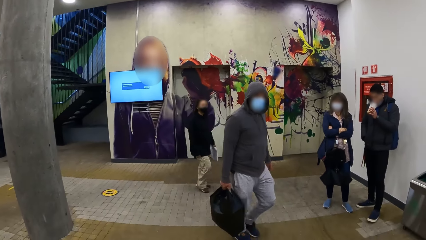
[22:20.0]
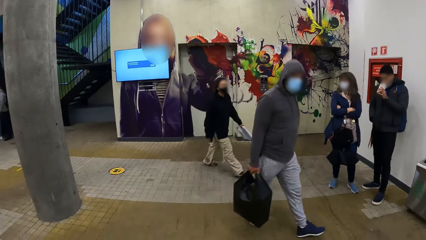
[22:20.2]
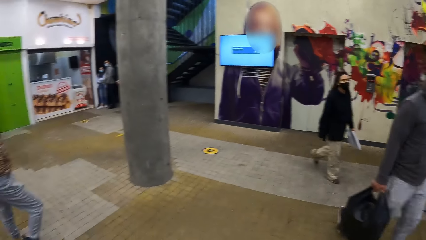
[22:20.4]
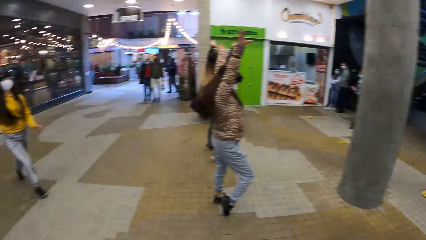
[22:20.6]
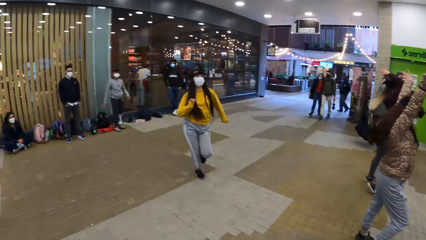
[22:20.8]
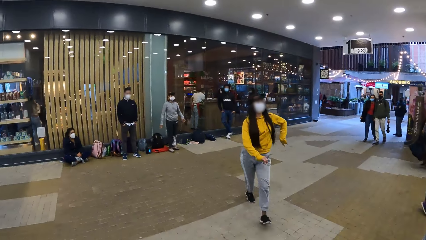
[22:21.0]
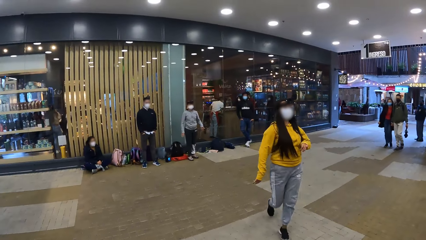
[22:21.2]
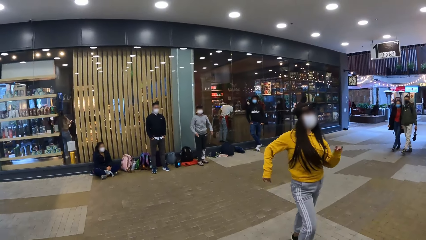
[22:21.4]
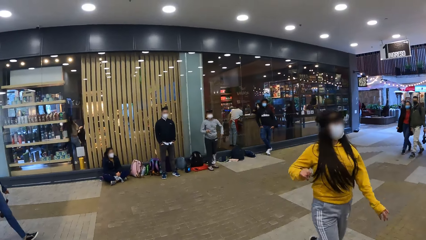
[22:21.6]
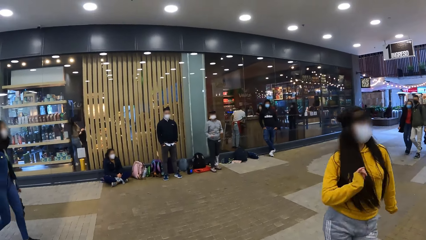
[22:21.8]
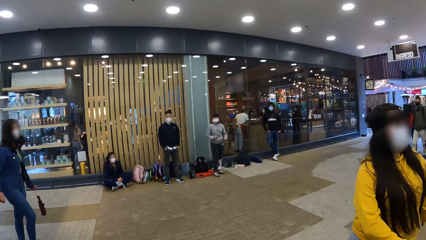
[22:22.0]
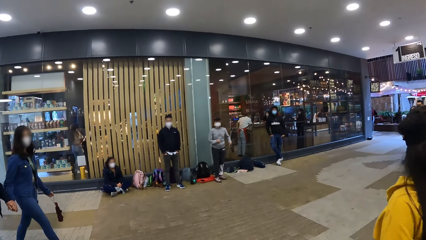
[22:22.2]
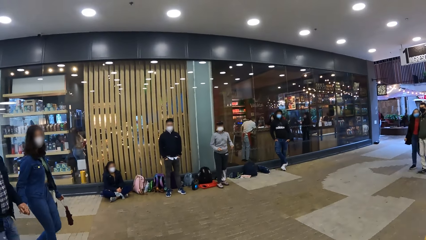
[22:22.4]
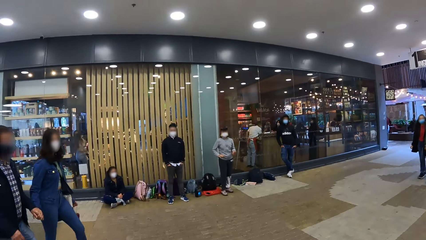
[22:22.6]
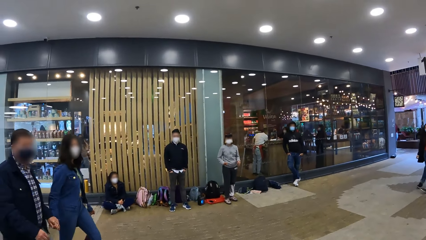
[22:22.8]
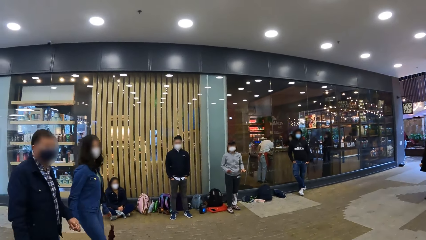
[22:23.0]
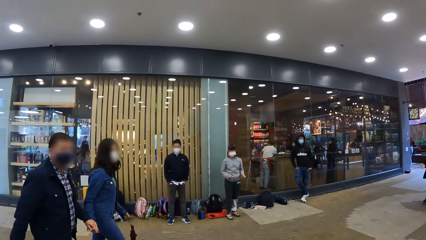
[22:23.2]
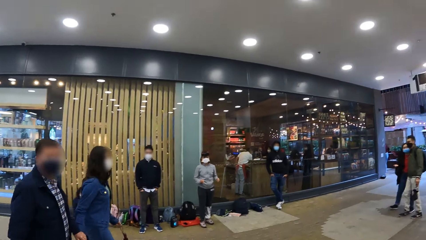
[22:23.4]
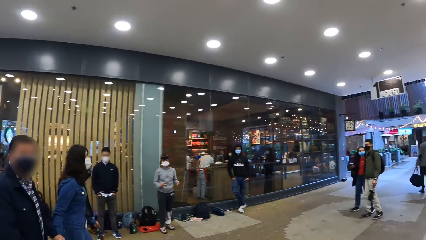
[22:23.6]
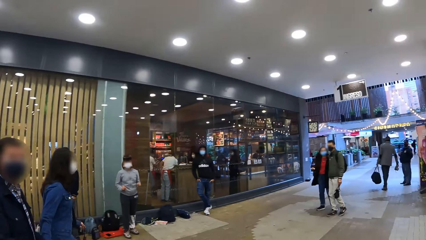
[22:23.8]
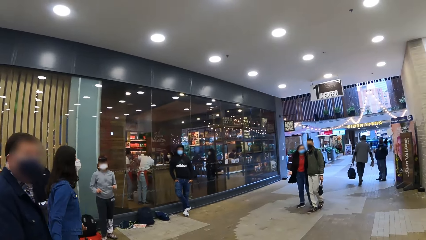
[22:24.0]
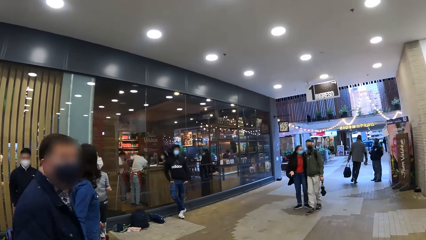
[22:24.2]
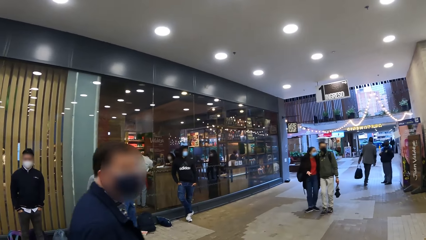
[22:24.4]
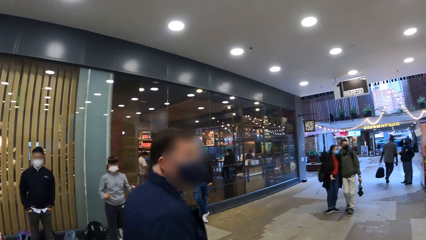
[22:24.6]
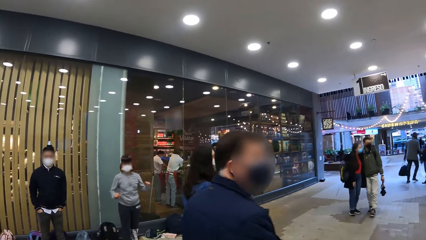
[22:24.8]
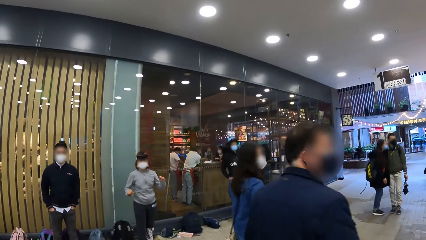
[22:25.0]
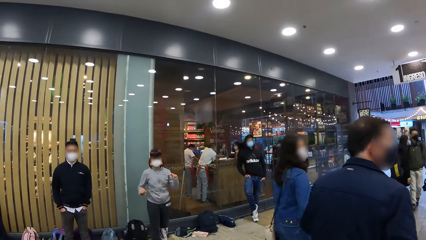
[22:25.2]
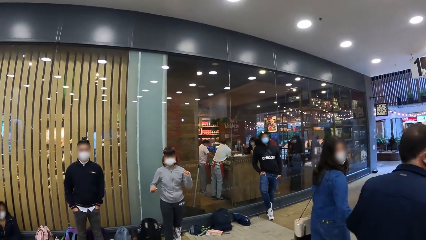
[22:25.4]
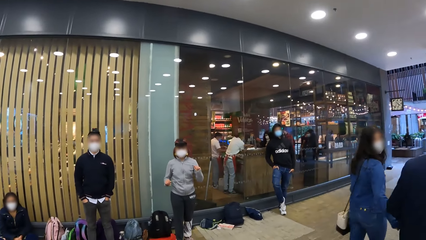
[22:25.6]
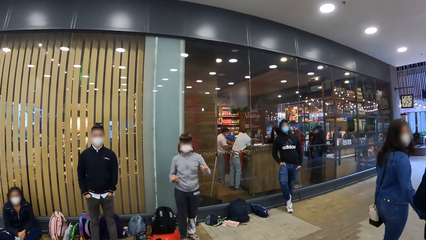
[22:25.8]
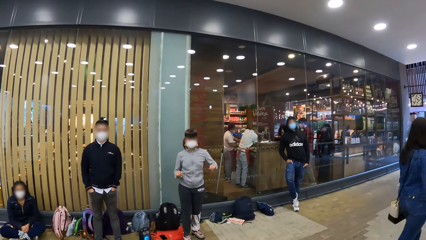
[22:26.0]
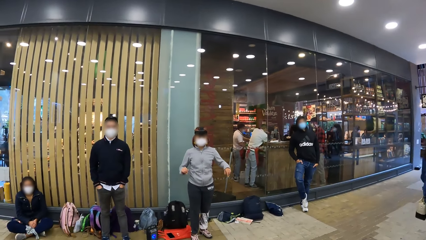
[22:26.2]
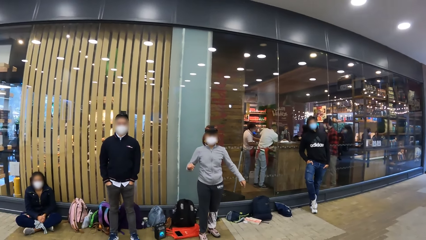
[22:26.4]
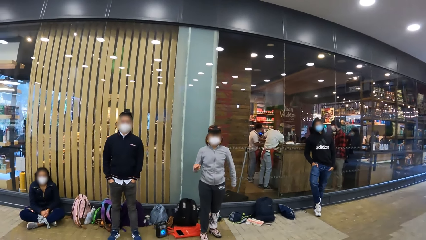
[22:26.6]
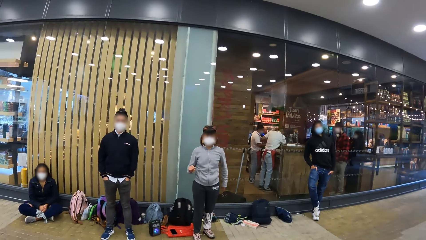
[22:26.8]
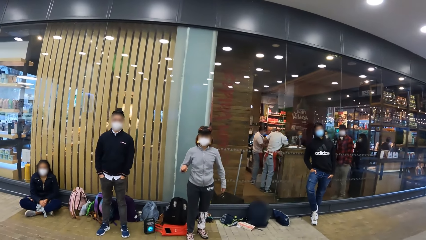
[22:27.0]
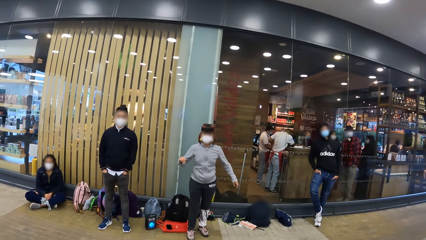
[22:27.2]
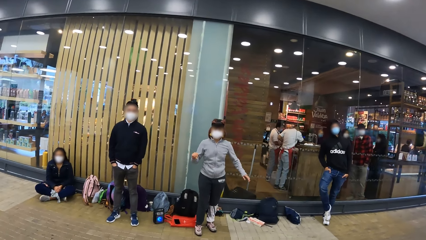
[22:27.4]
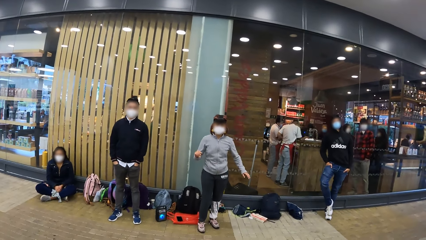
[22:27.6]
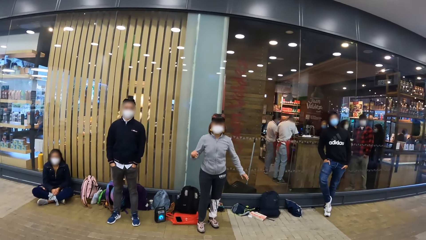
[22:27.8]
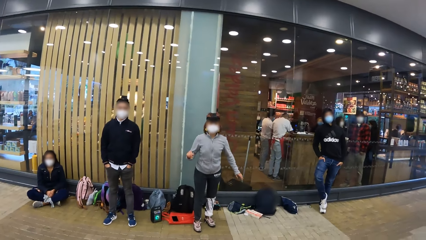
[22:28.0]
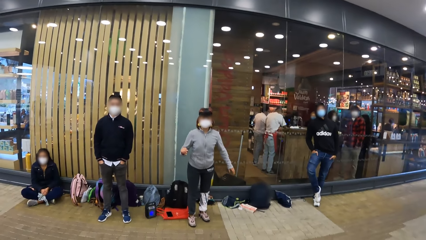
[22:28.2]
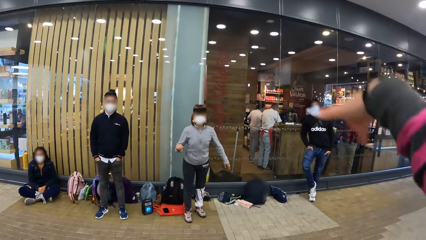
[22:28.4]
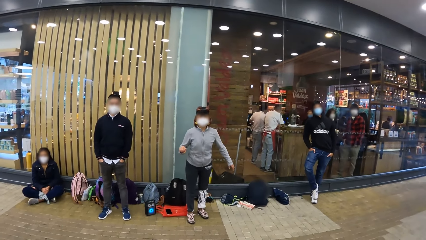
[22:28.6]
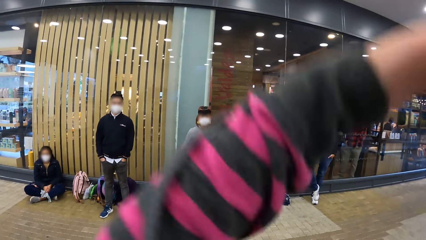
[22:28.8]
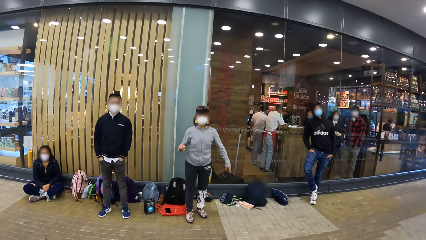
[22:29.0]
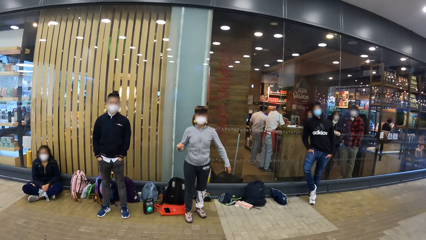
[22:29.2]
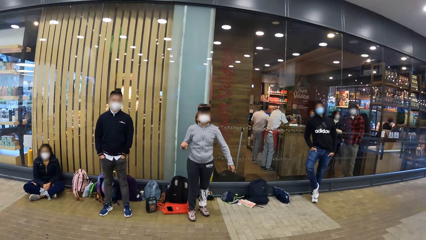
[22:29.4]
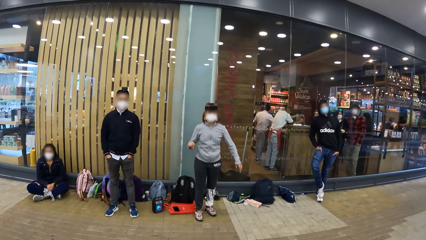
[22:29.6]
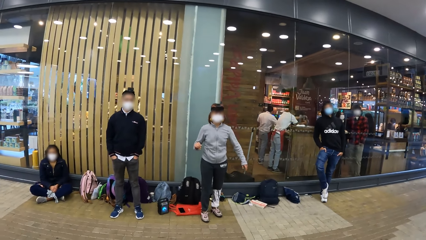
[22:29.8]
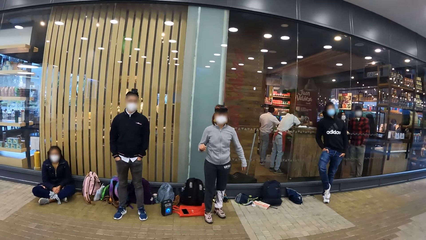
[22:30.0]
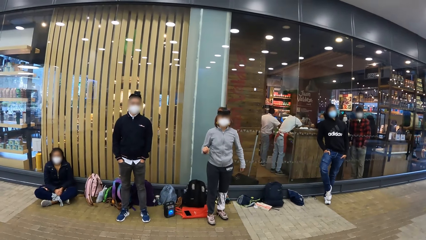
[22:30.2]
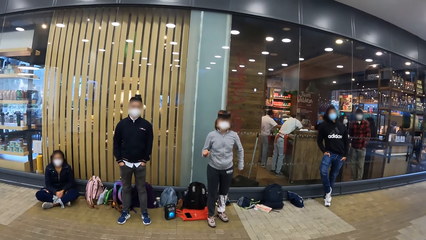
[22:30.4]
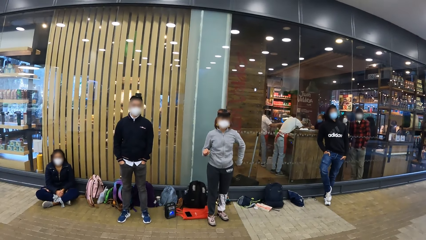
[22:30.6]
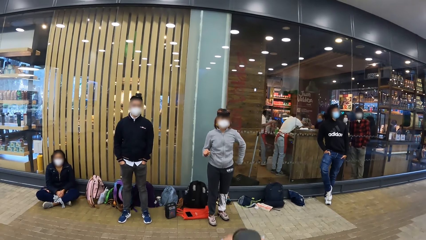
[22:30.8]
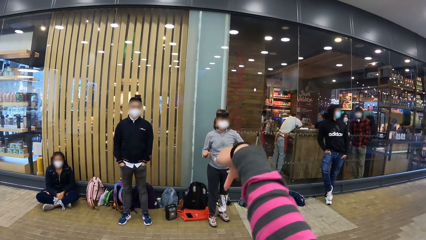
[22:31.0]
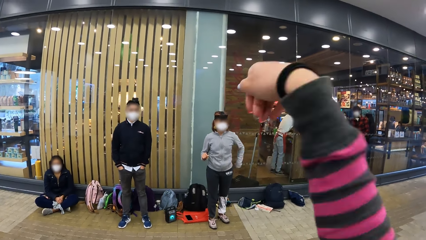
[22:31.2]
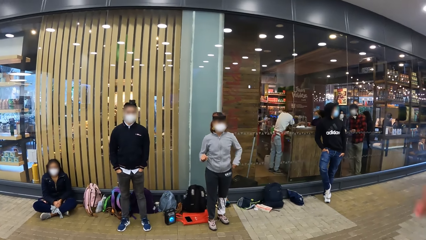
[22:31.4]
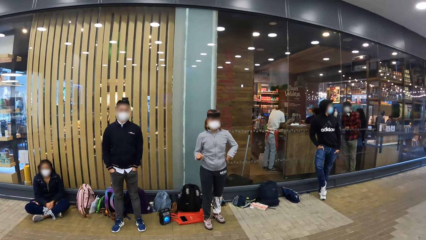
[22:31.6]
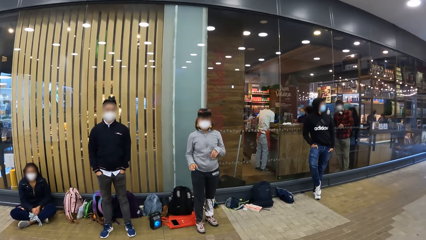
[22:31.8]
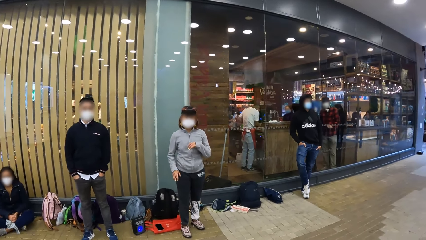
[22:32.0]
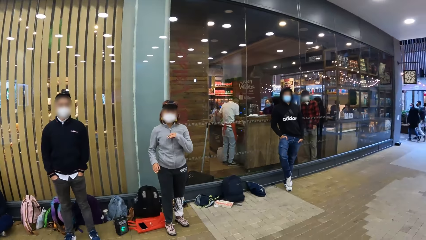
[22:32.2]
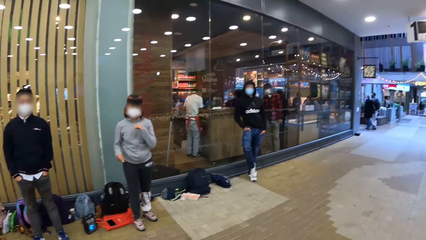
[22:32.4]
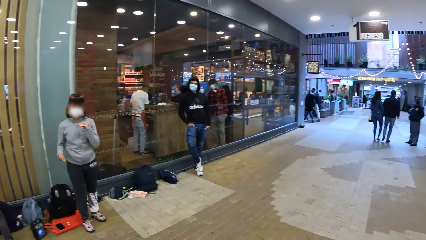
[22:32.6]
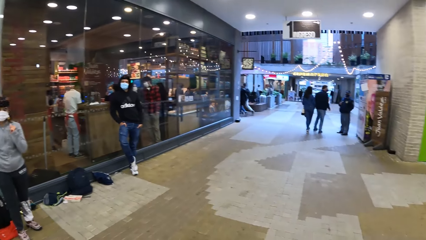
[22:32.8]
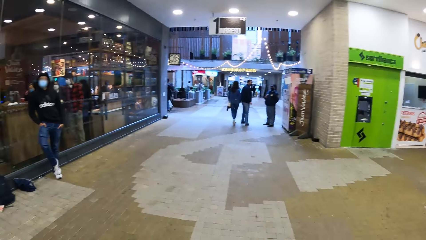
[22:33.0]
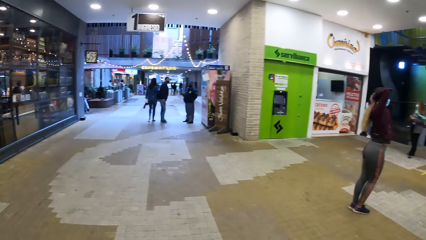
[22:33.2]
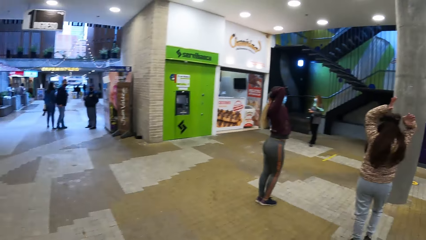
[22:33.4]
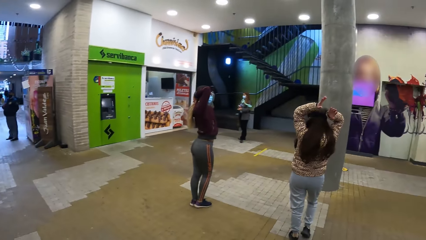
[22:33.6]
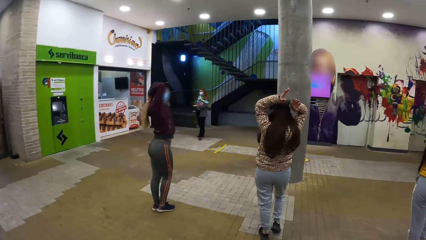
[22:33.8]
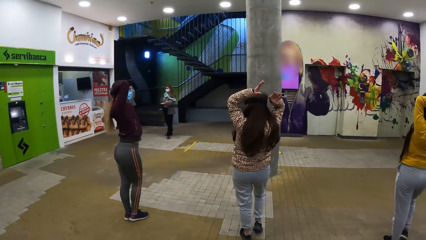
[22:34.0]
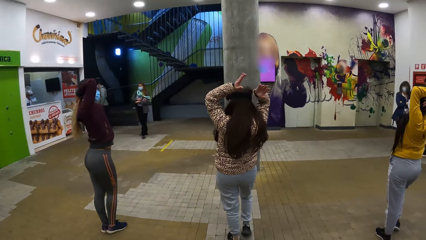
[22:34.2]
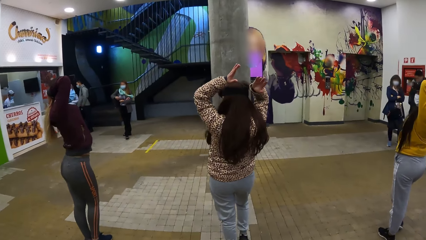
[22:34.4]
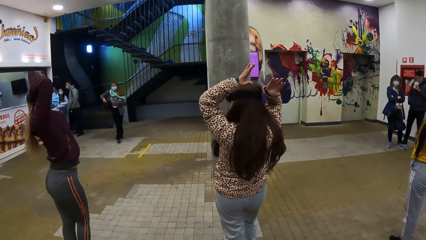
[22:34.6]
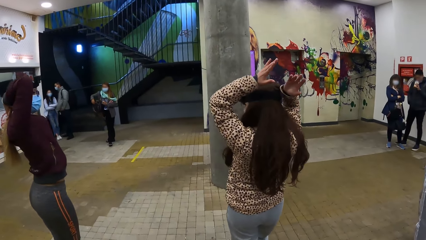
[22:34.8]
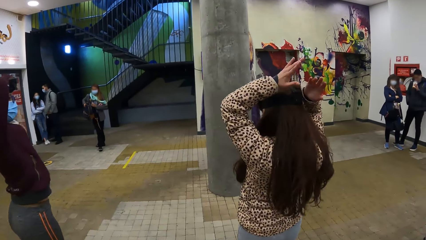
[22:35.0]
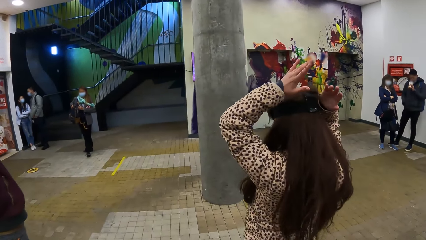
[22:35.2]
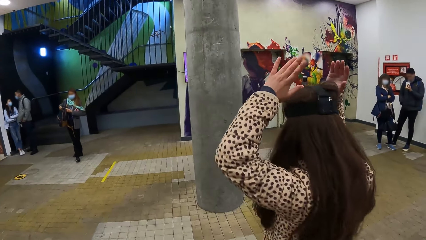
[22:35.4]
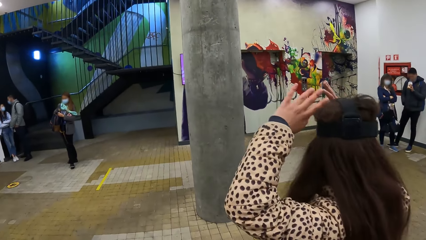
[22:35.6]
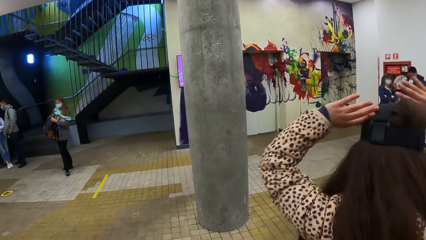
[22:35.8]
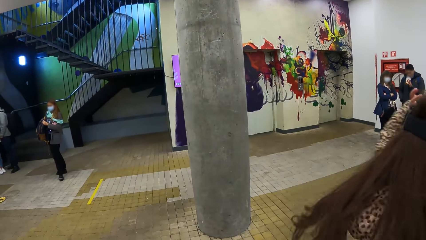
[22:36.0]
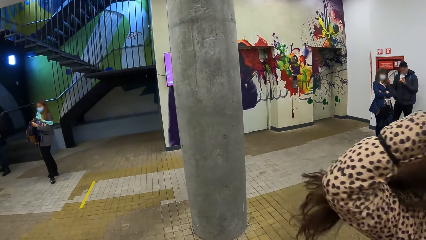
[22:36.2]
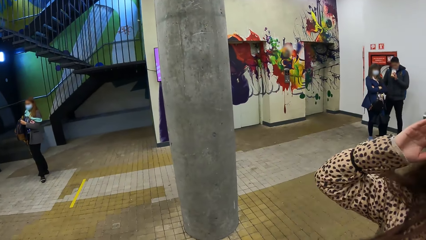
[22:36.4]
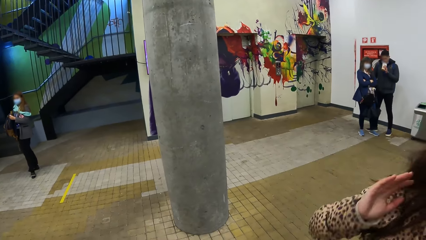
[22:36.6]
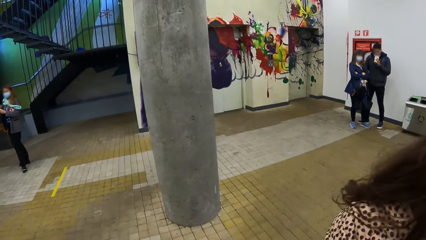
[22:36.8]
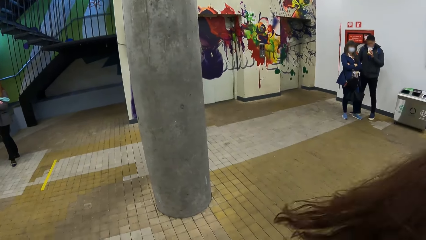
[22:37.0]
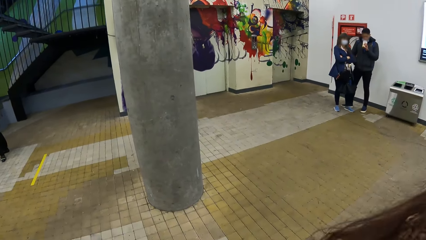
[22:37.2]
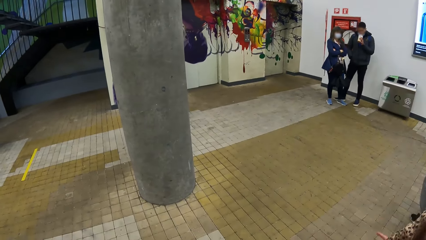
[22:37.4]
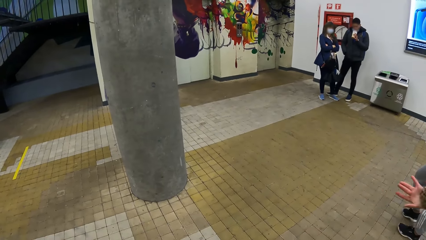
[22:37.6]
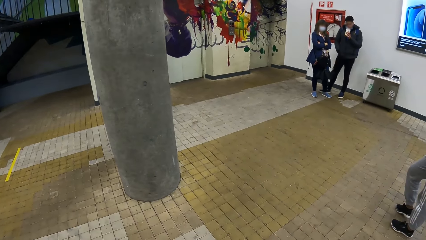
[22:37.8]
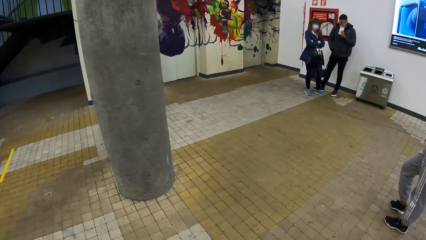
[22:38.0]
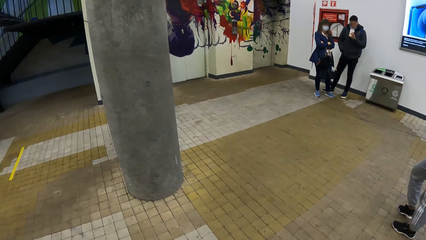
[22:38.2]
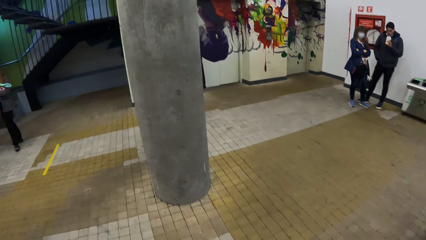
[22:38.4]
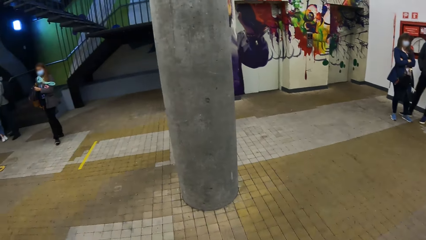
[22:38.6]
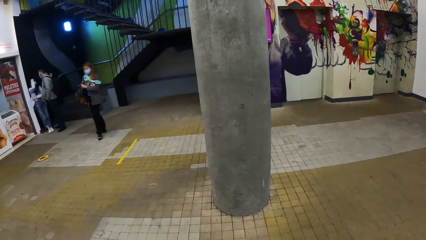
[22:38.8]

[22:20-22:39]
A woman dances towards the camera wearer. A man and another woman walk past the camera wearer. A third woman gestures to the camera wearer with her body. The camera wearer dances in the building. They rehearse the gestures of the third woman. A fourth woman places her hands behind her head. She places her hands on her head. A fifth woman turns towards the camera wearer.
